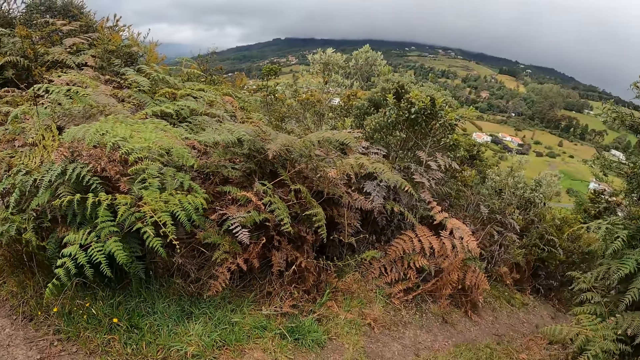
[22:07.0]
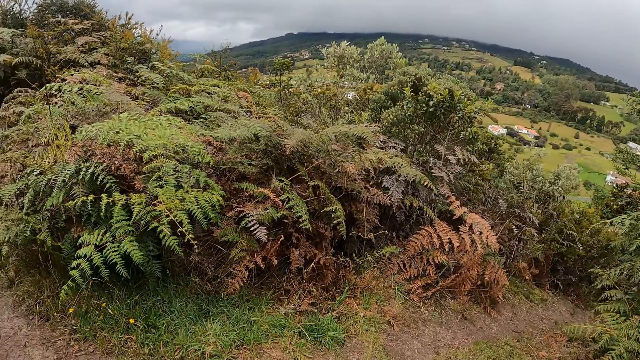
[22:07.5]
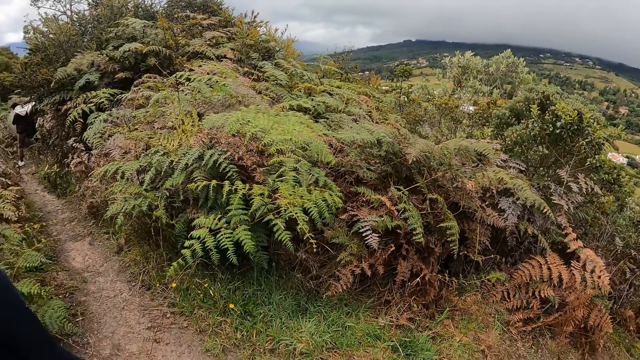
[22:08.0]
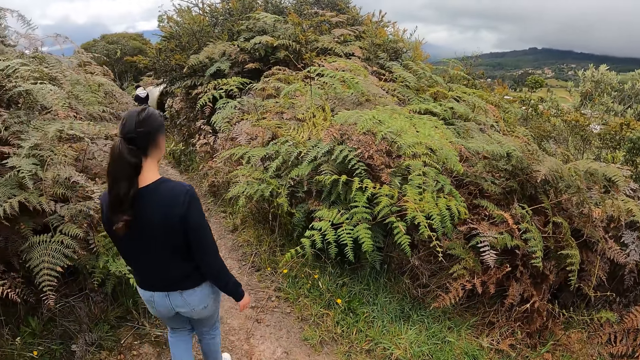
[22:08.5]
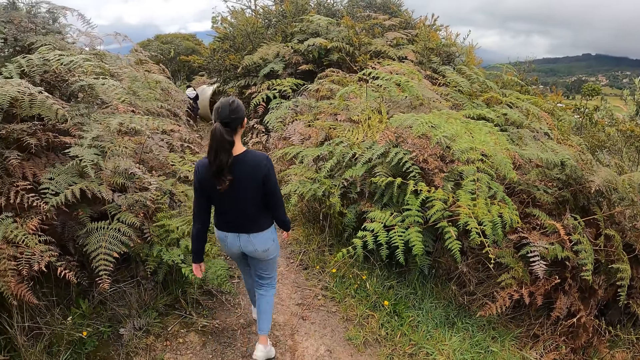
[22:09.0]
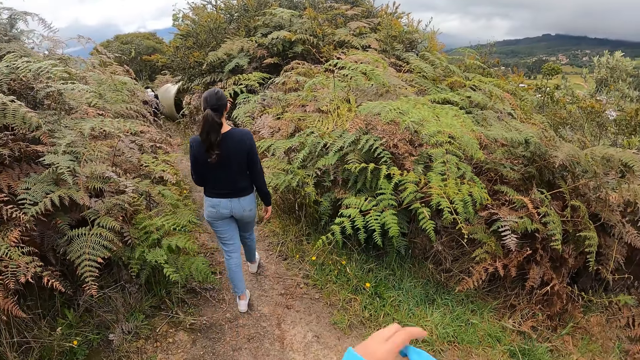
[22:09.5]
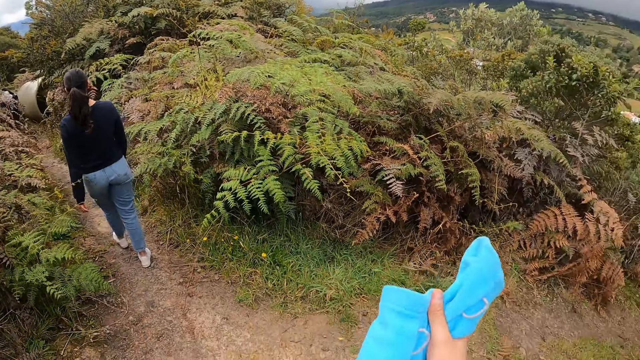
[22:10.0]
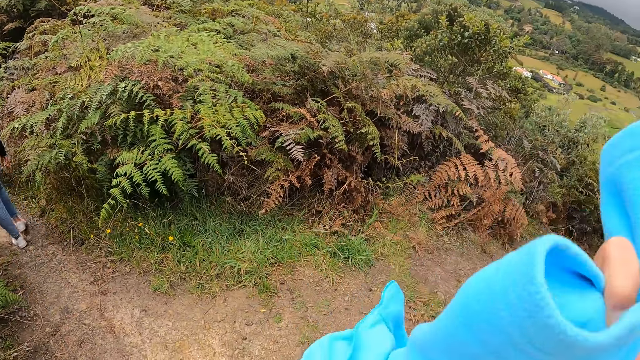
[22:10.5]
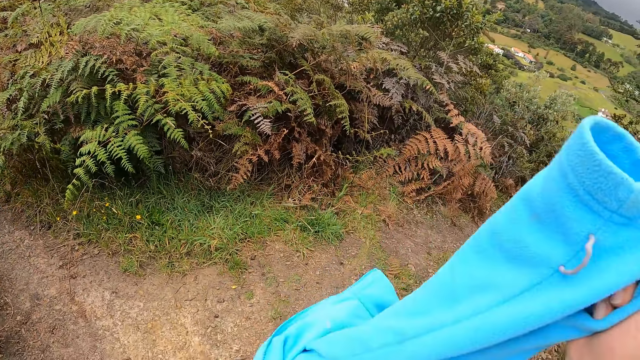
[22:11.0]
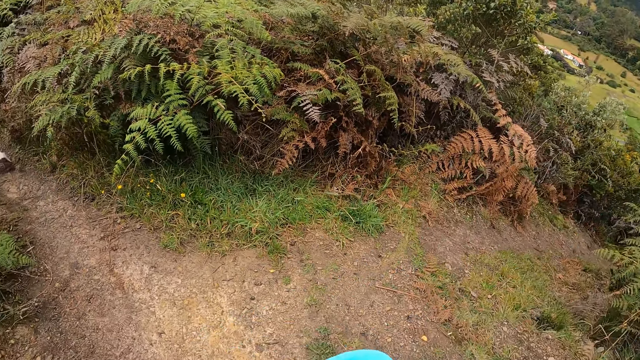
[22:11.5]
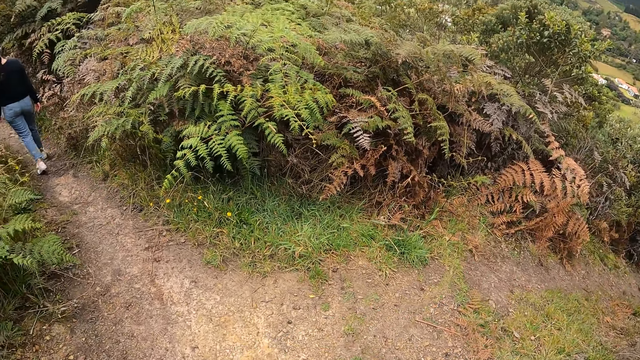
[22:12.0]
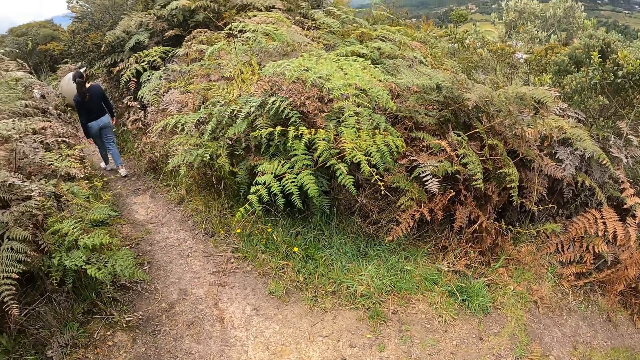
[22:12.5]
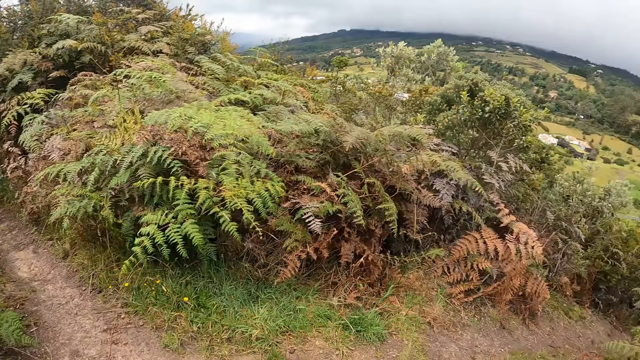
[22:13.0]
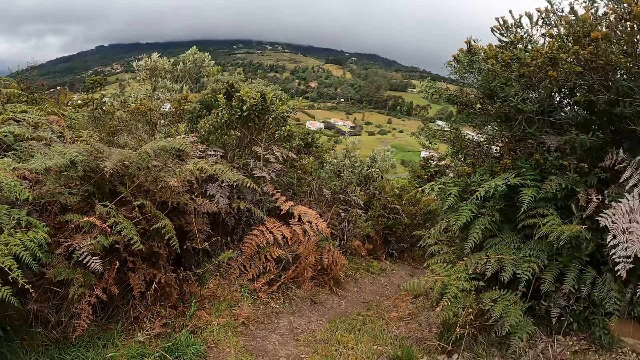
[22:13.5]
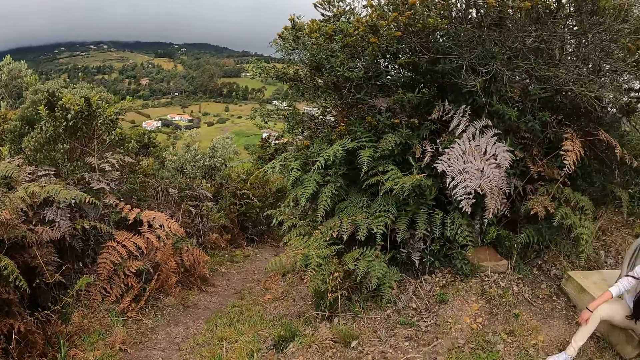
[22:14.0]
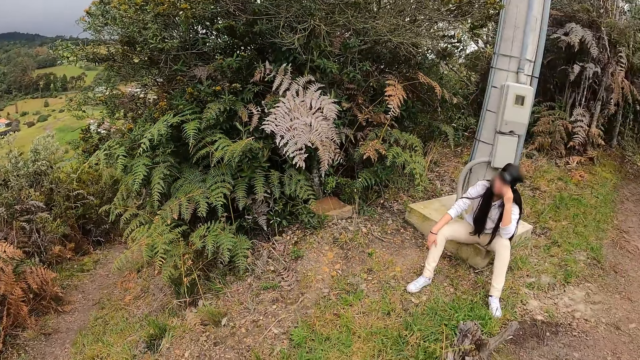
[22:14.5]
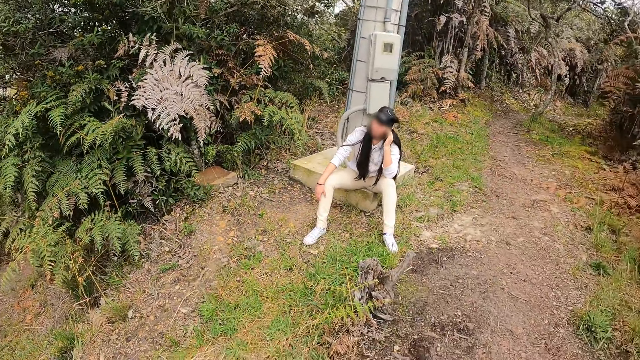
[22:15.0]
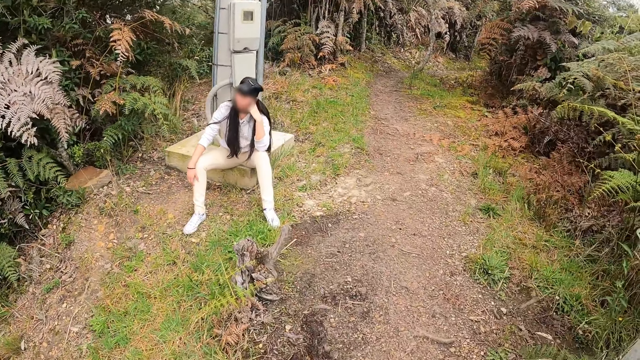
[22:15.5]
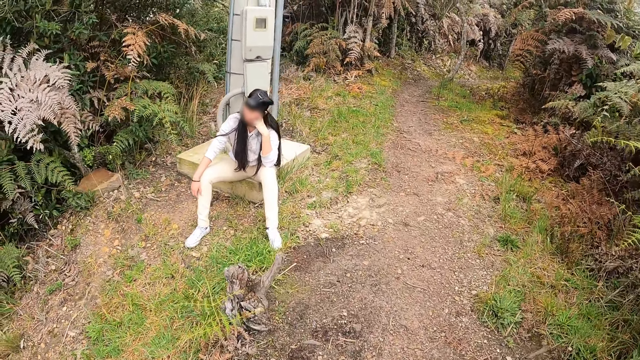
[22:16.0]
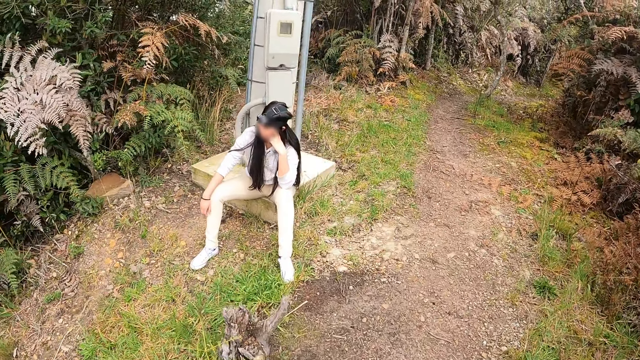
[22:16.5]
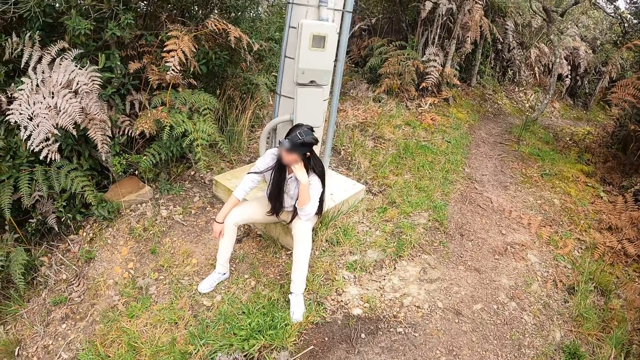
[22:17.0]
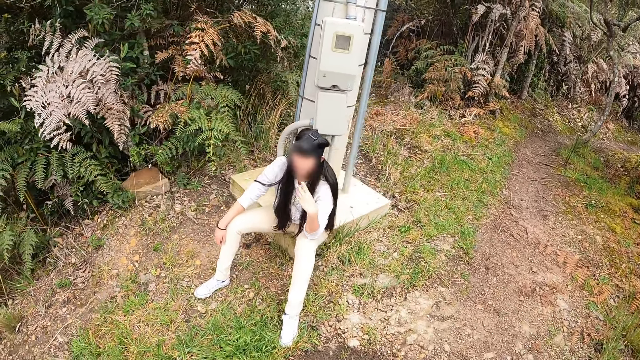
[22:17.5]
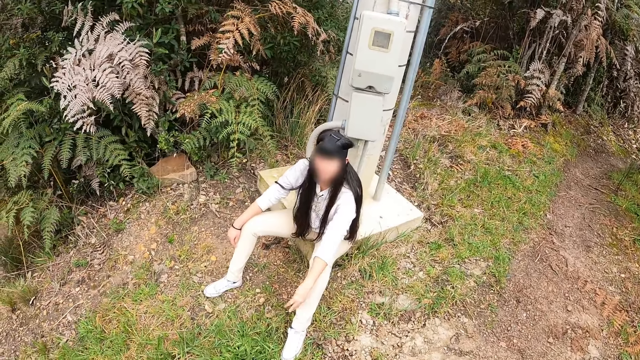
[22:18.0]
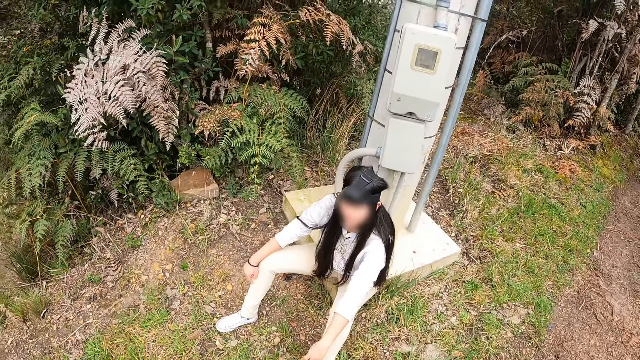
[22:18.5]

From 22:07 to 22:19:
The camera wearer holds a sweater with both hands. They look around and walk toward someone.

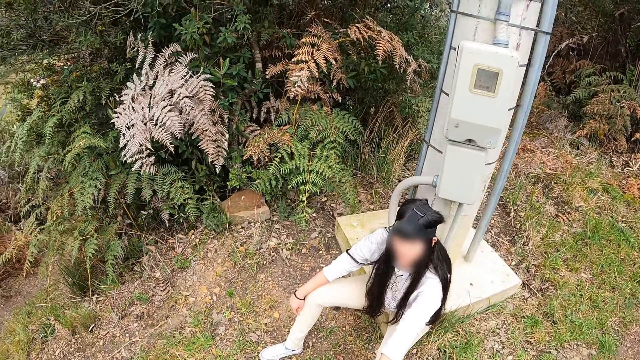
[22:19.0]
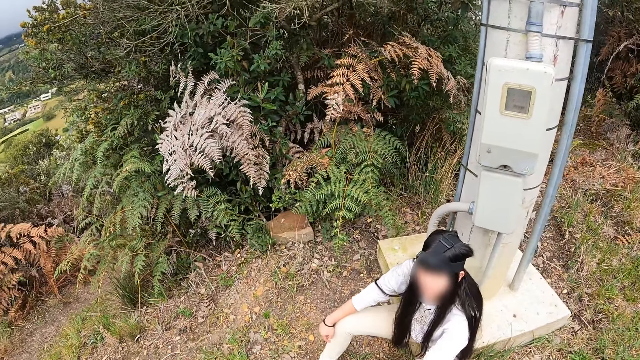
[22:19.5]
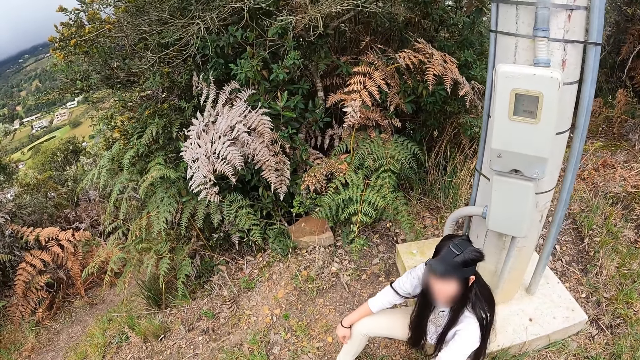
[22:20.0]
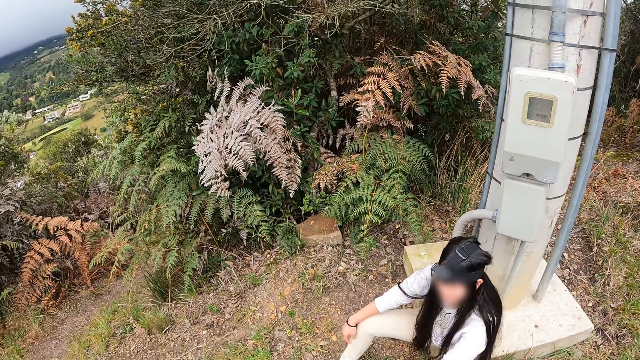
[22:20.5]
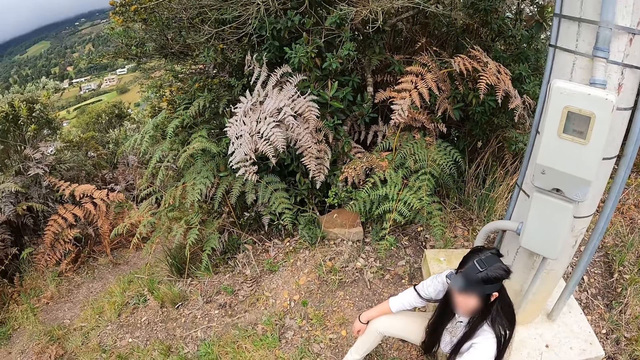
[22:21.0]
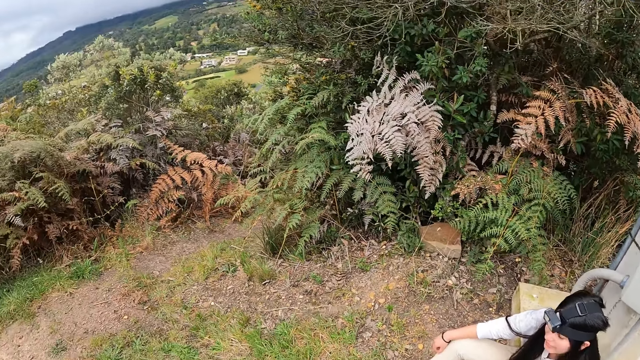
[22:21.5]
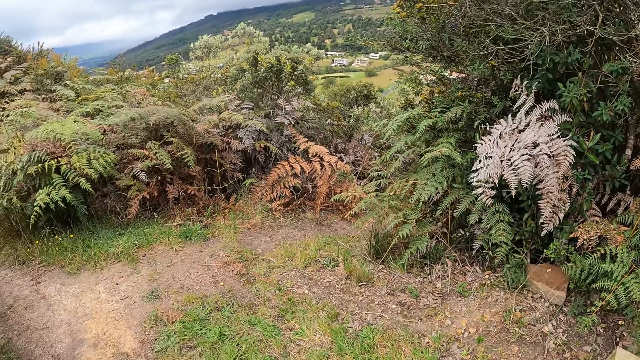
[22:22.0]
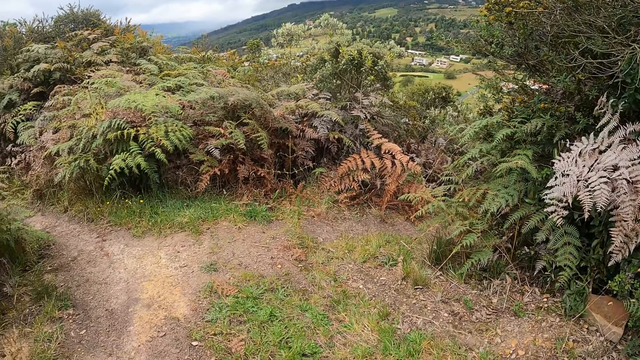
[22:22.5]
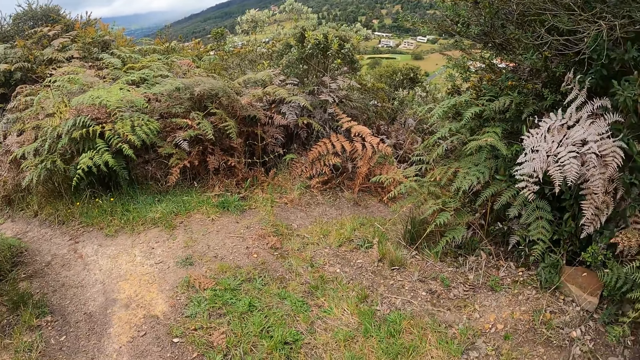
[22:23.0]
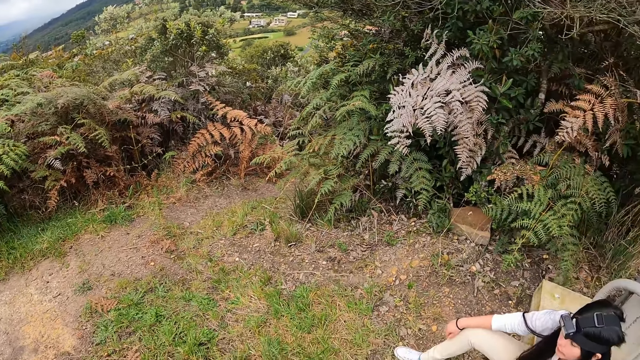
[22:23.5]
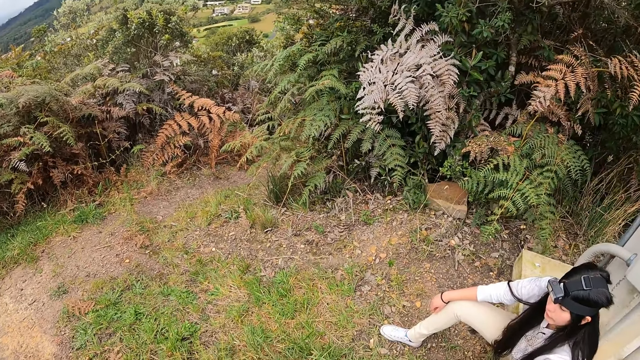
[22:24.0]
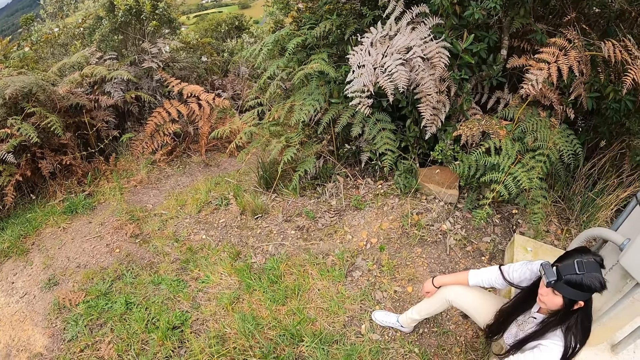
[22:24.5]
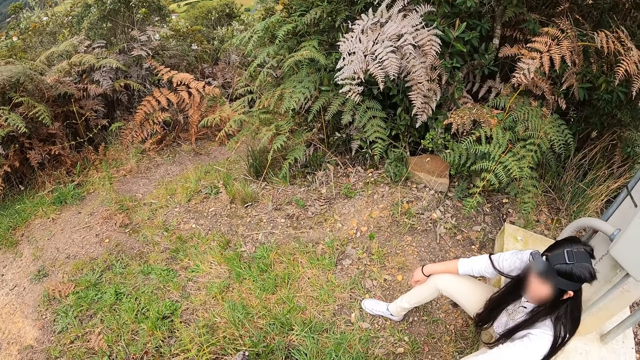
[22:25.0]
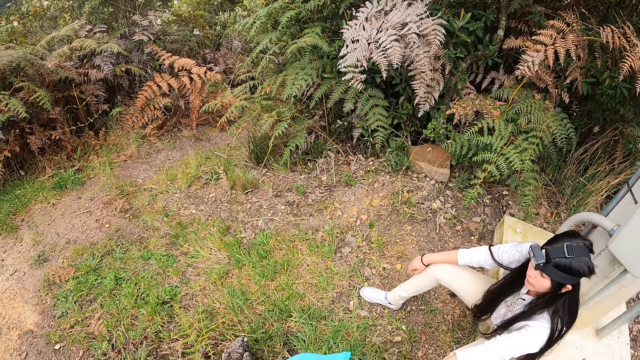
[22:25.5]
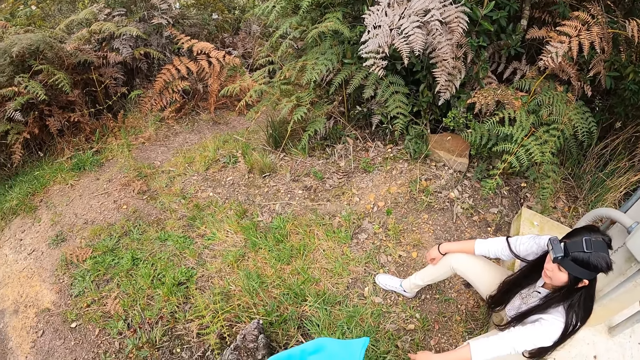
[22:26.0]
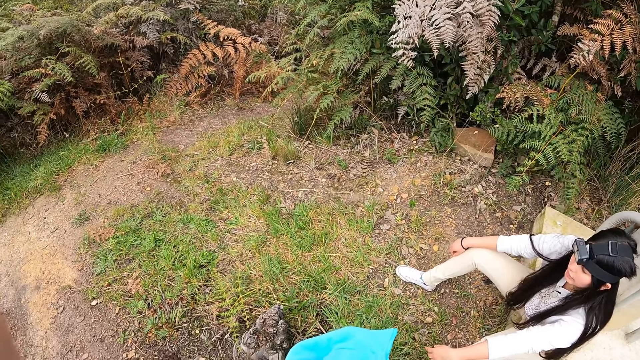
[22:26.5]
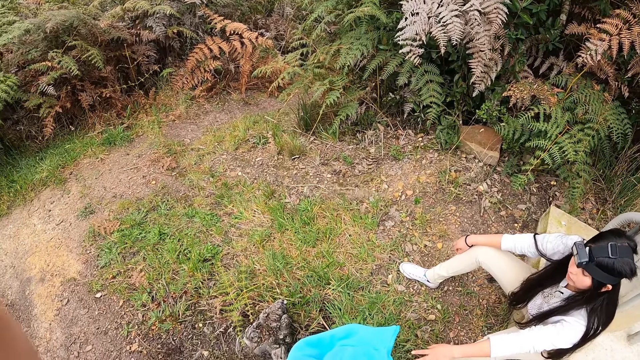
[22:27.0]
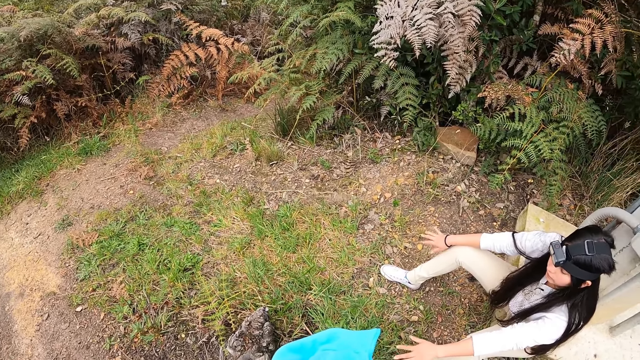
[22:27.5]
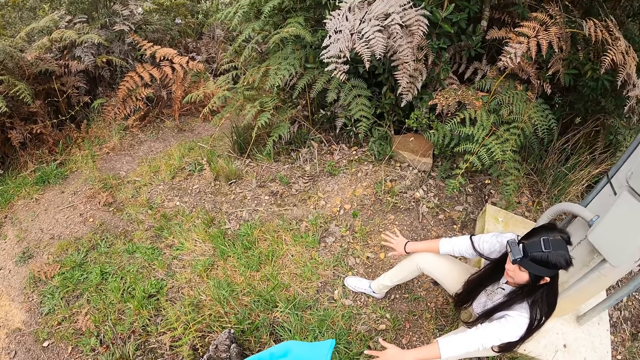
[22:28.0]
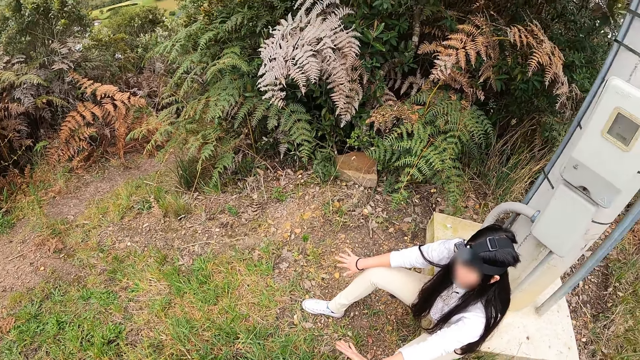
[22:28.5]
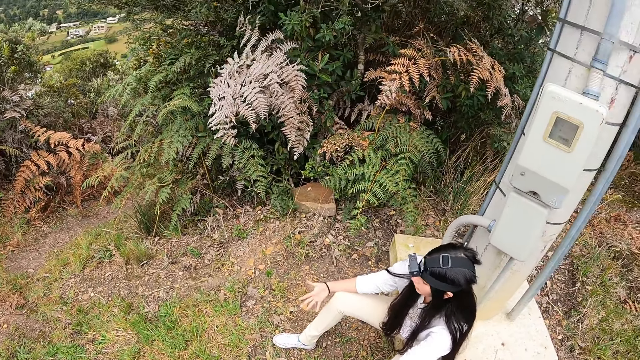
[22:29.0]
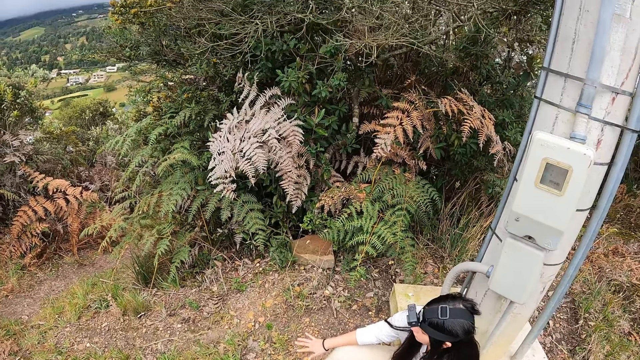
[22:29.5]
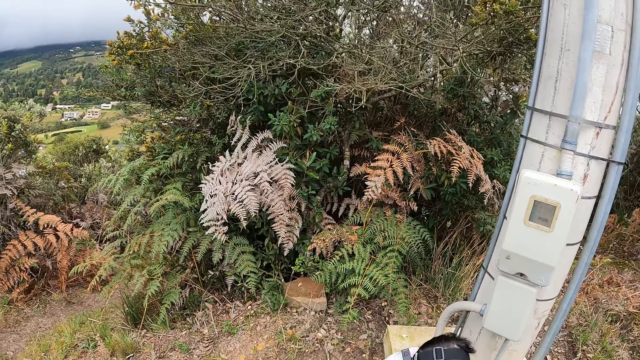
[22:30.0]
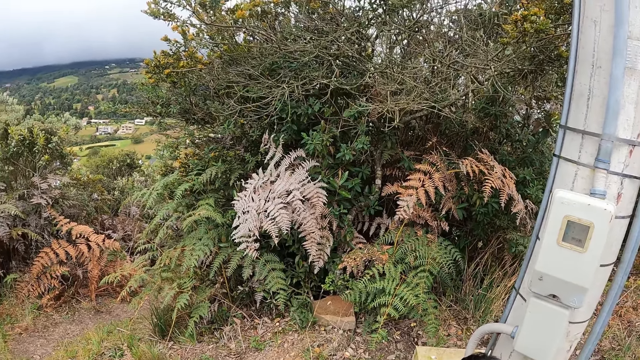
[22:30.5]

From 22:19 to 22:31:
The camera wearer stands beside someone.
